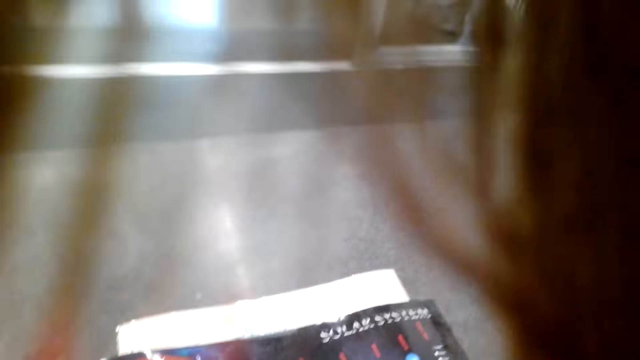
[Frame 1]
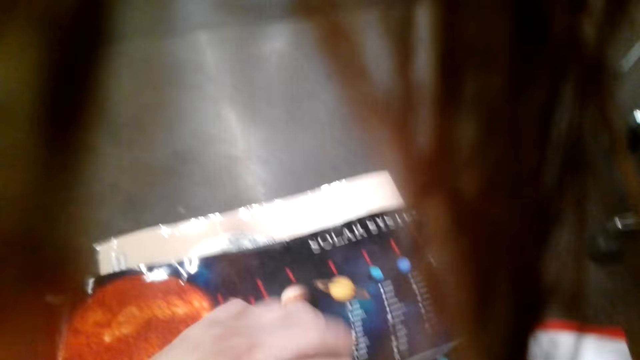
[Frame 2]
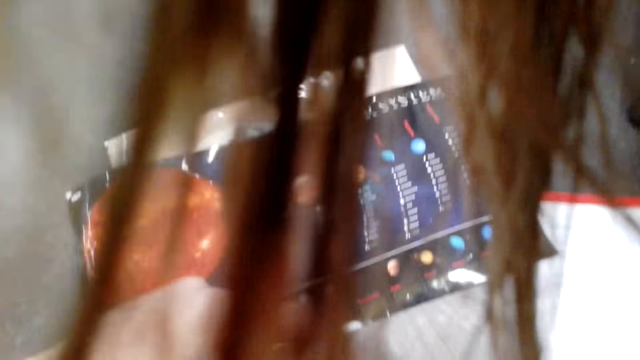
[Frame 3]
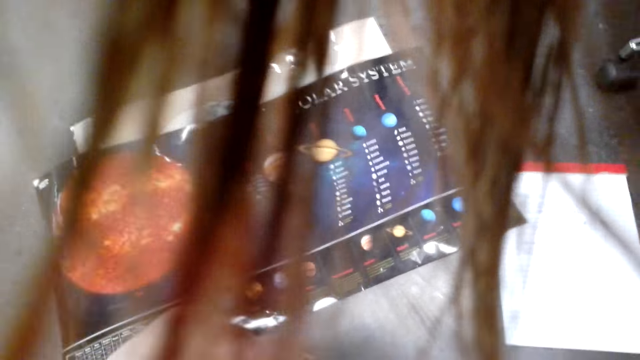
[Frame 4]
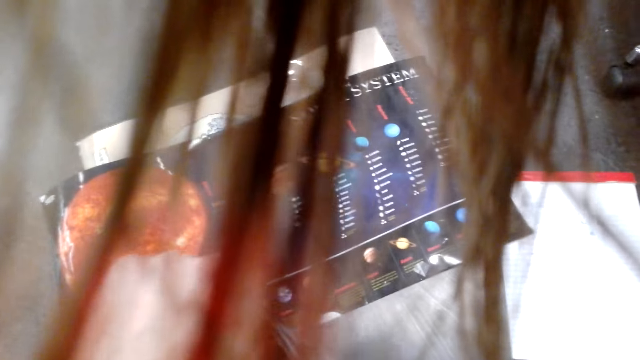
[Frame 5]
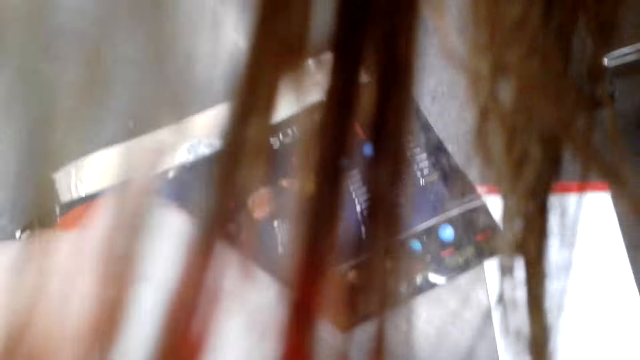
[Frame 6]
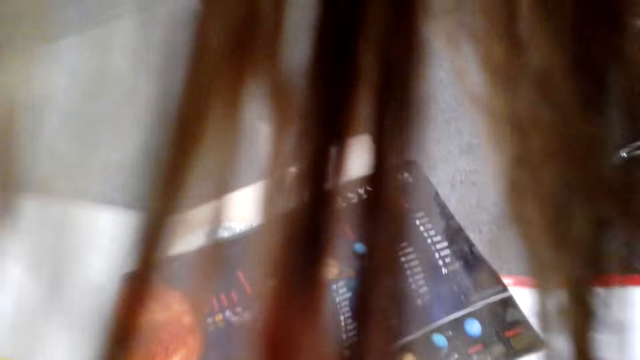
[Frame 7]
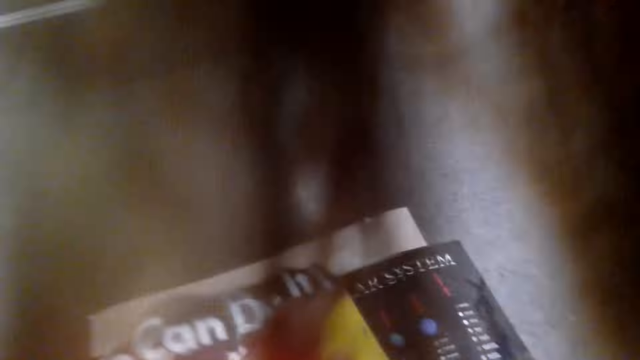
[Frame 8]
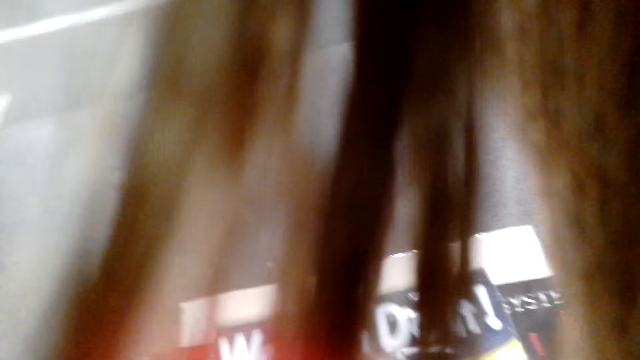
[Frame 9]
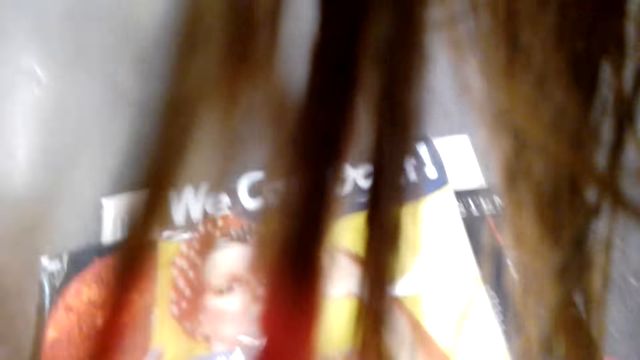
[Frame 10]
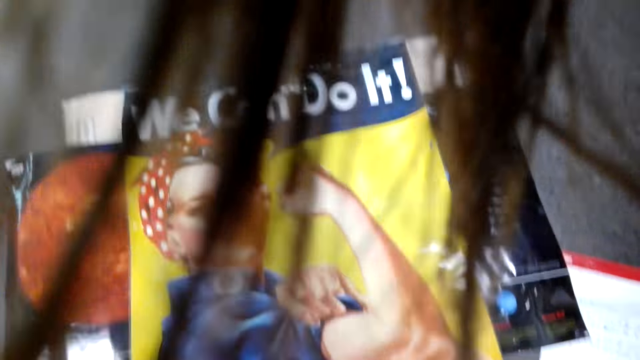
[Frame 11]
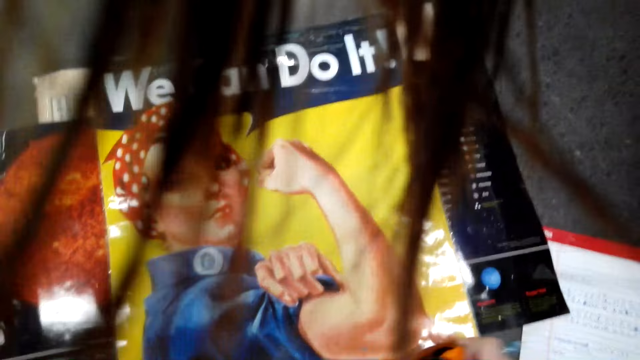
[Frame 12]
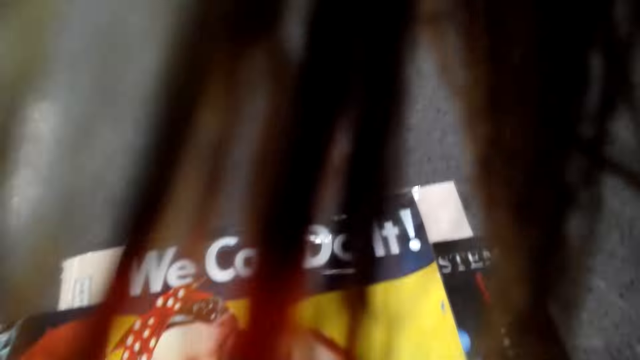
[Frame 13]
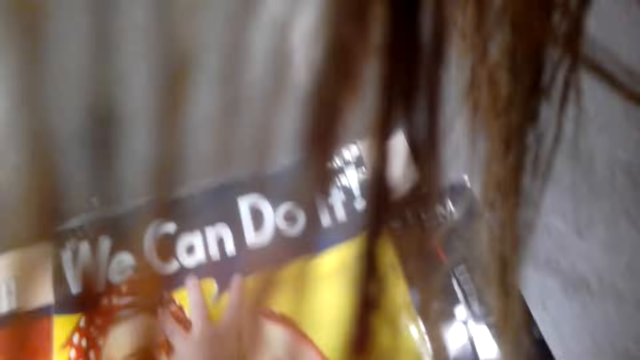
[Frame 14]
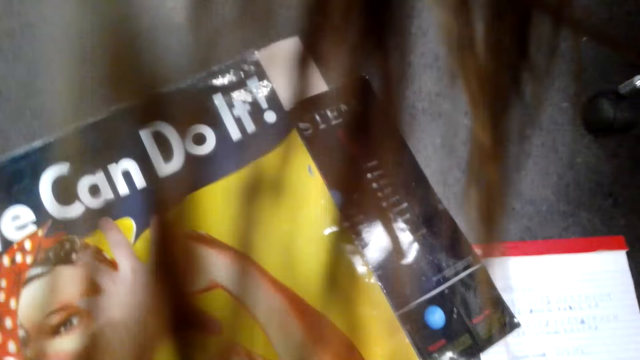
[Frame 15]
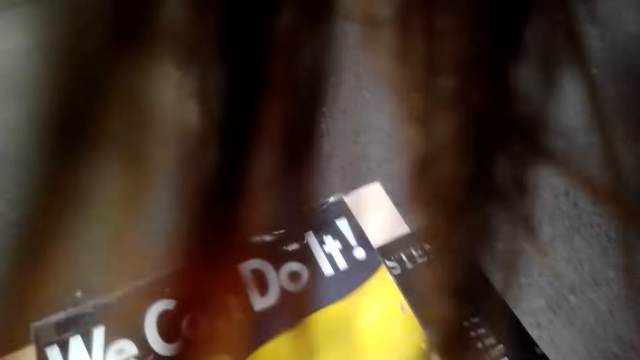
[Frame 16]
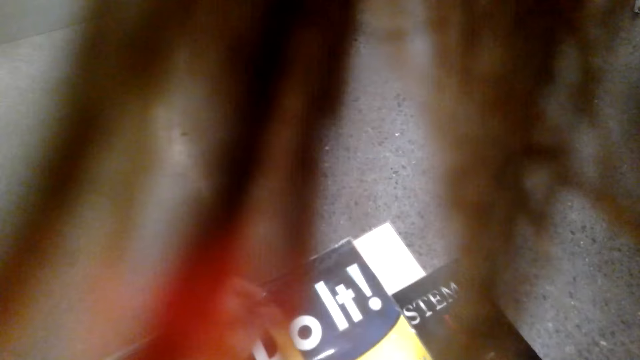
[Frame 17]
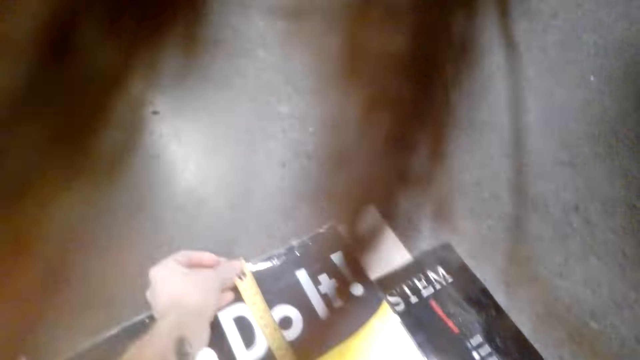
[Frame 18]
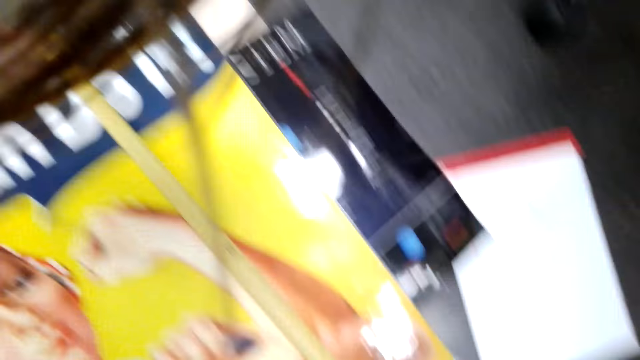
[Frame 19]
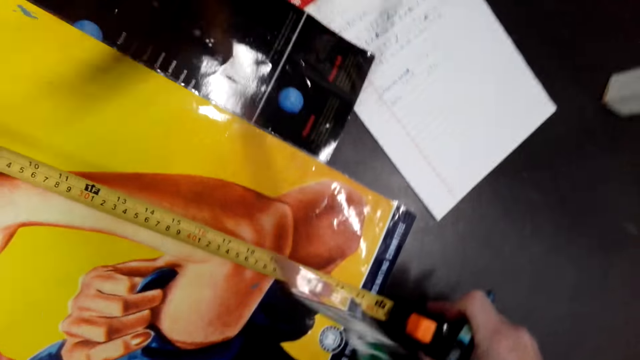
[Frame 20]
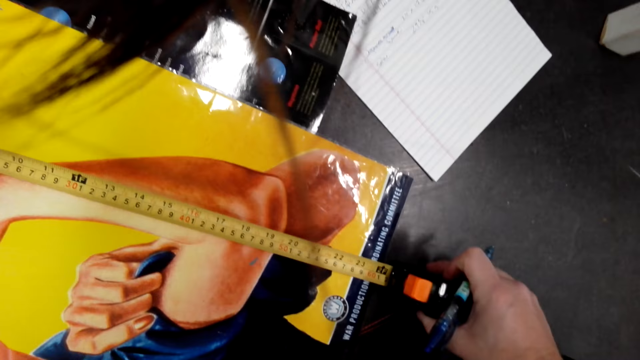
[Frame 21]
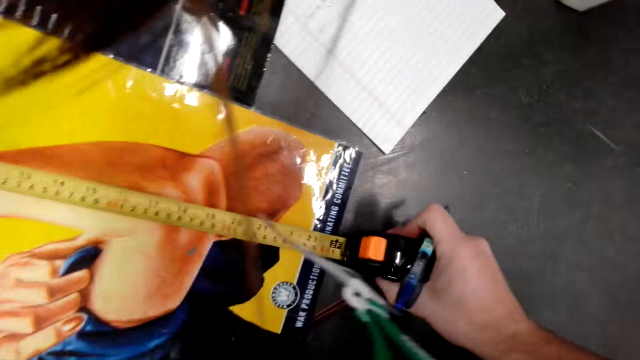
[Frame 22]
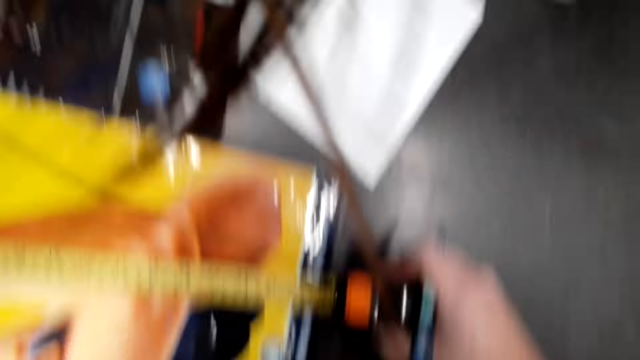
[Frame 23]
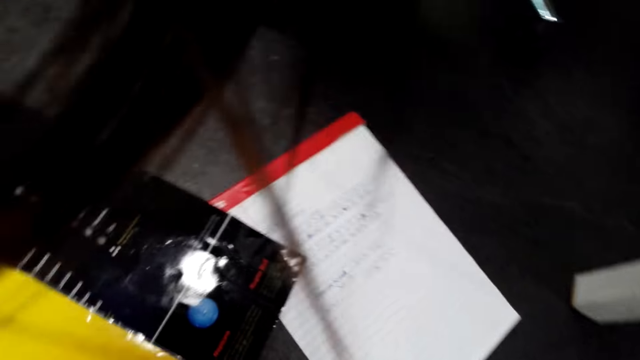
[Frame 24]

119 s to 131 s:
The camera wearer spreads the paper roll on the floor. They measure the paper roll with a tape measure.

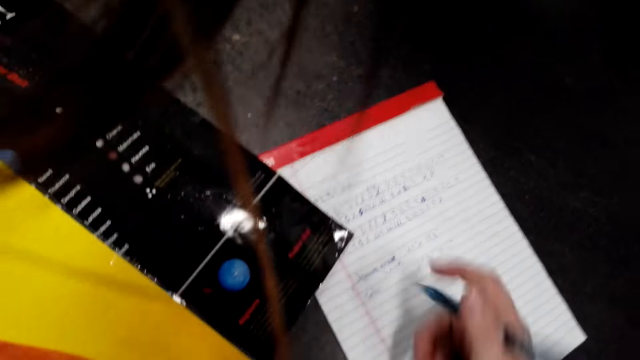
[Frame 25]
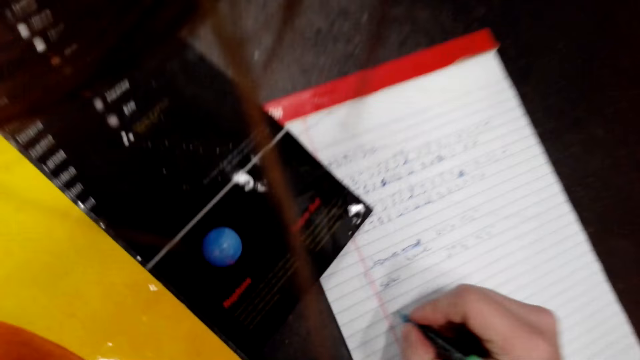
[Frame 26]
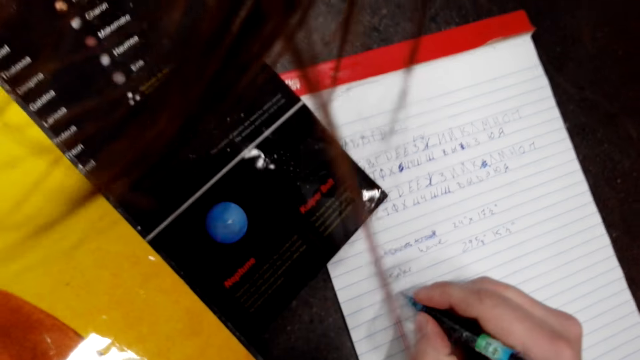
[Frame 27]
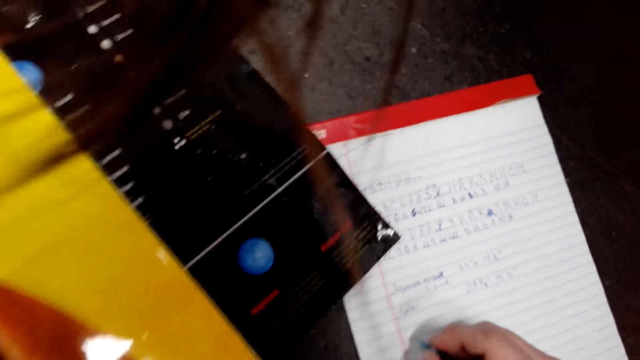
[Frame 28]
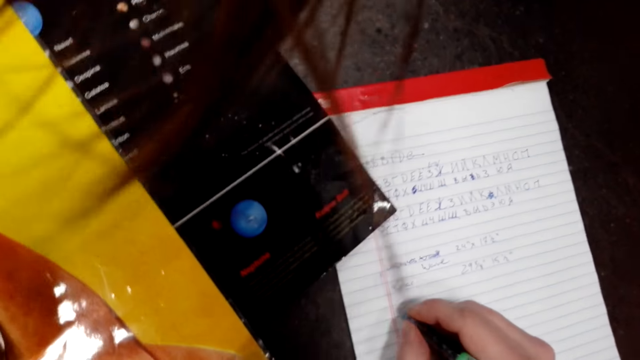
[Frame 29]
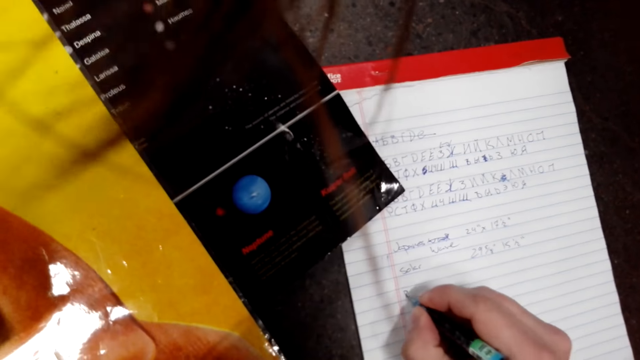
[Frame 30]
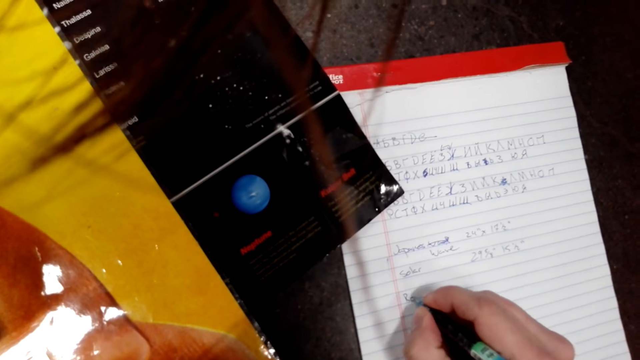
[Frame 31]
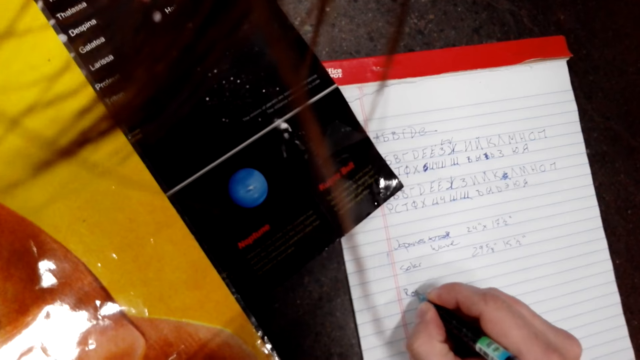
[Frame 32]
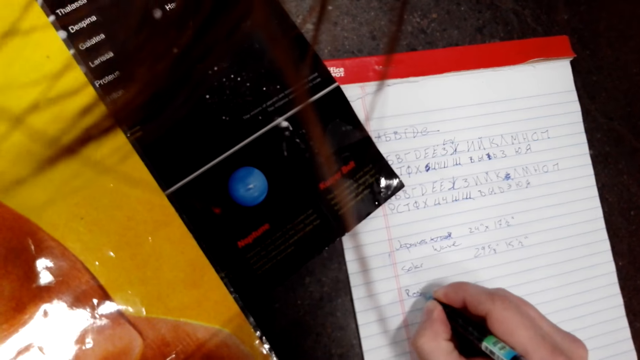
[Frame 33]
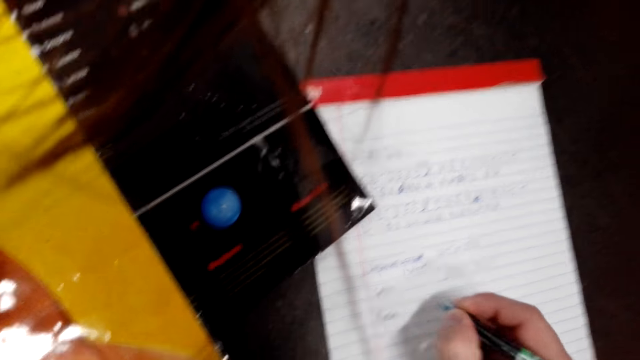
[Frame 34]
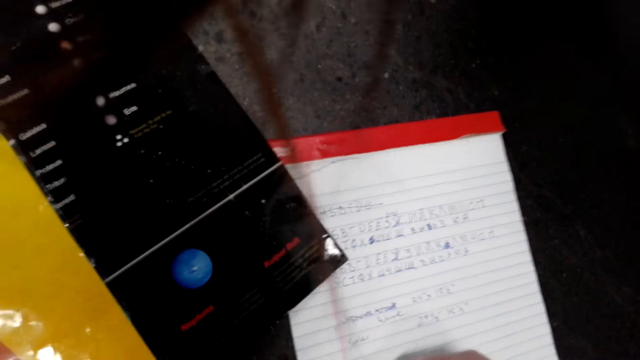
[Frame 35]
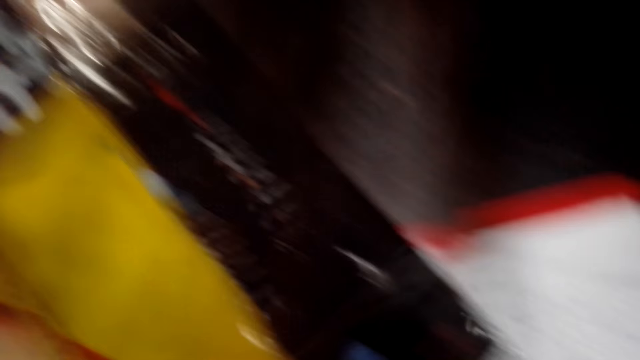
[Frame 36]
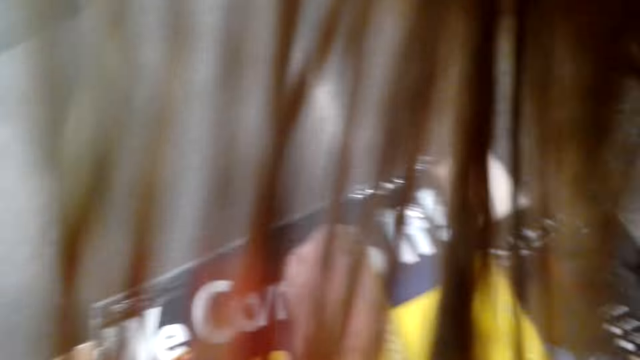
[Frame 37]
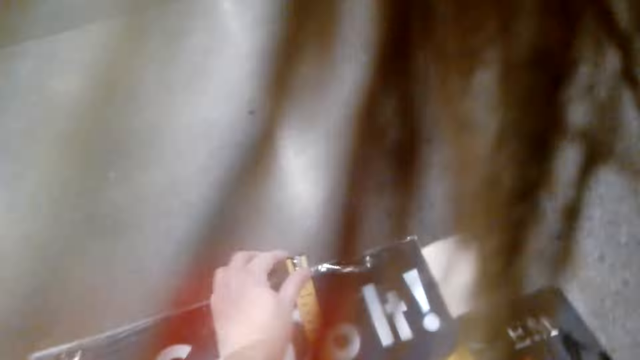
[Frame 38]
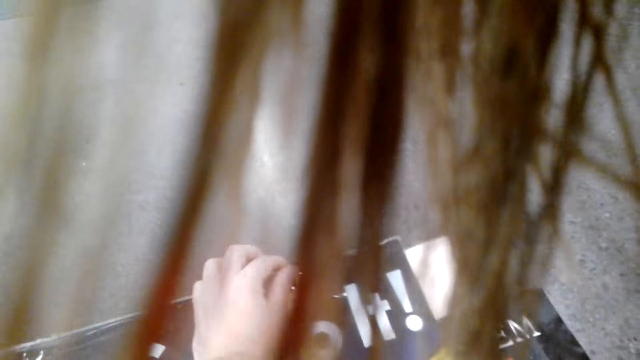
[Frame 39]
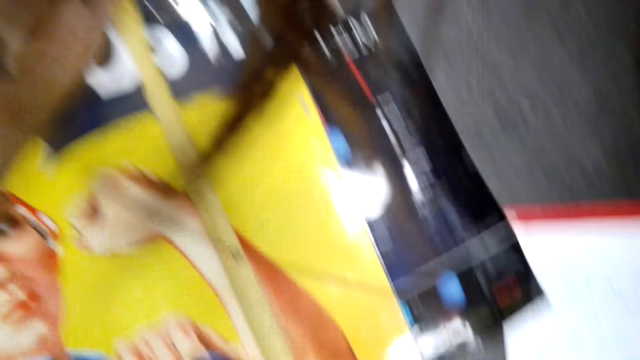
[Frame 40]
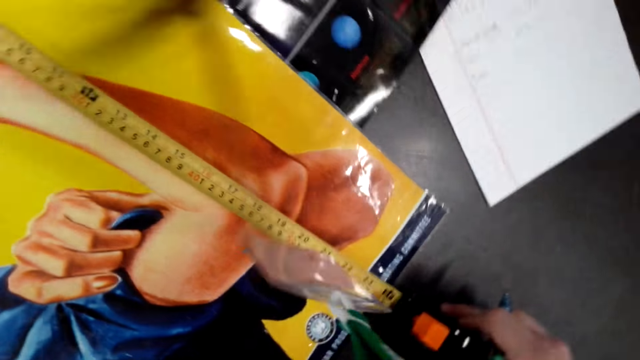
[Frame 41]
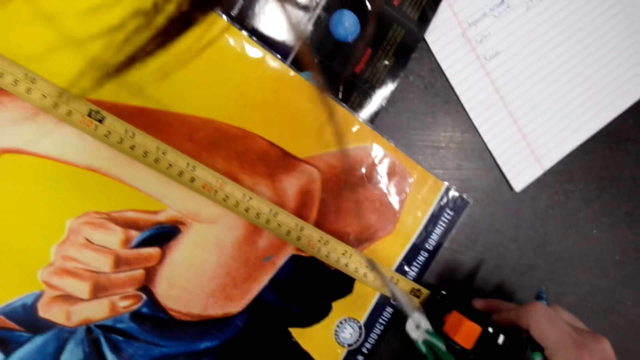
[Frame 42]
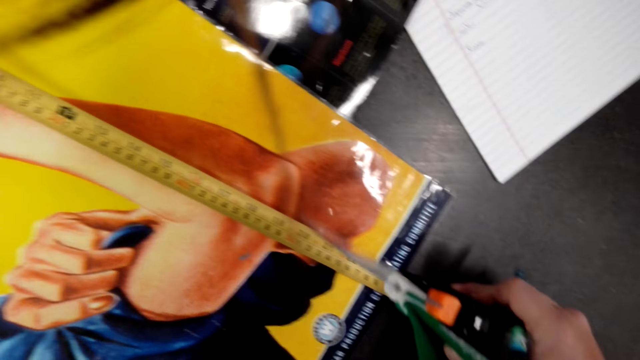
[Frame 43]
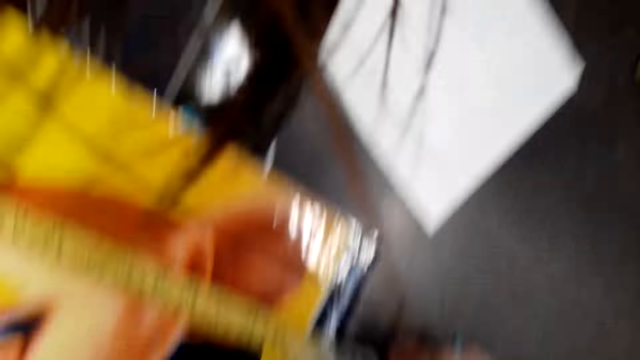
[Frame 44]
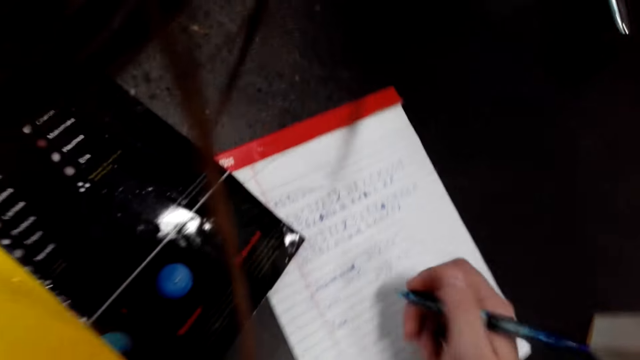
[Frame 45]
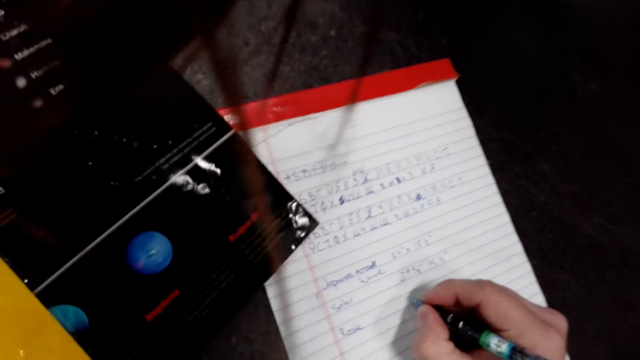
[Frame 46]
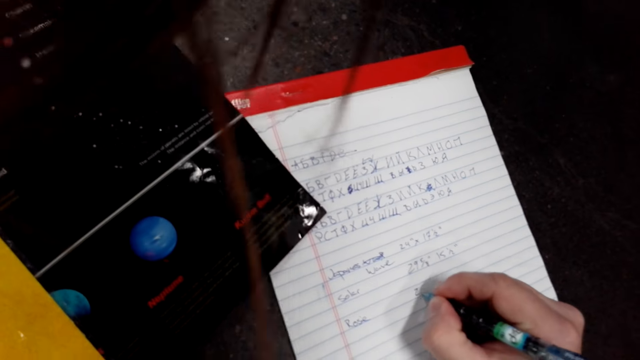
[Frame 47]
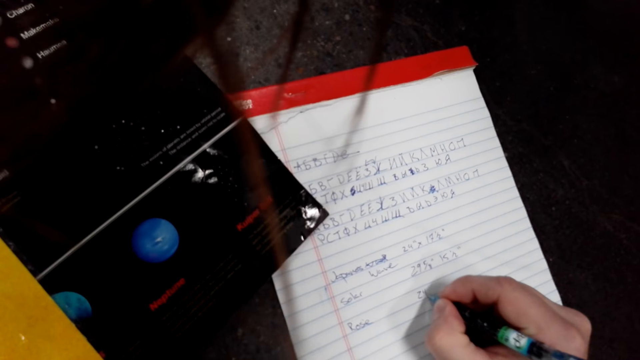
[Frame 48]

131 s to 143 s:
The camera wearer records the measurements on a book with a pen. They measure the paper roll with a tape measure. They record the measurements on the book.
